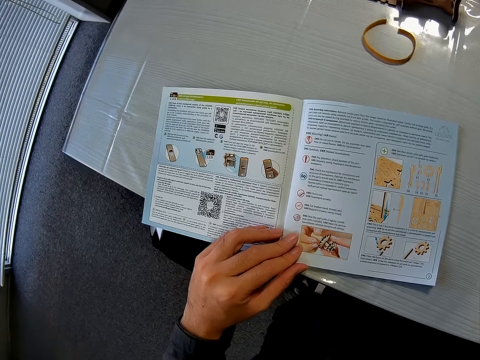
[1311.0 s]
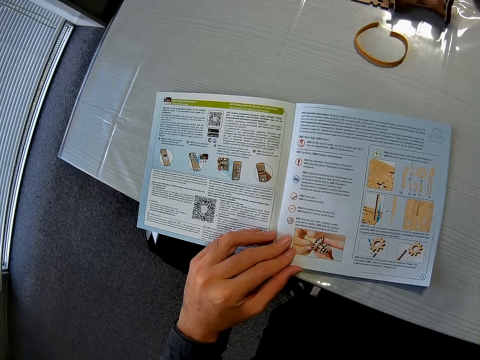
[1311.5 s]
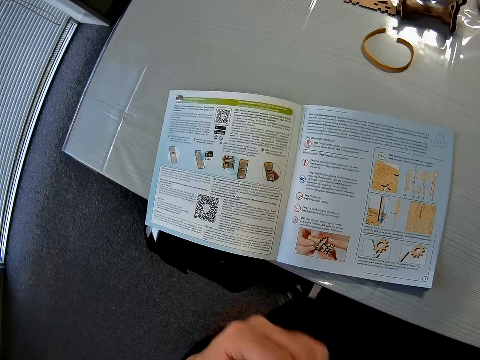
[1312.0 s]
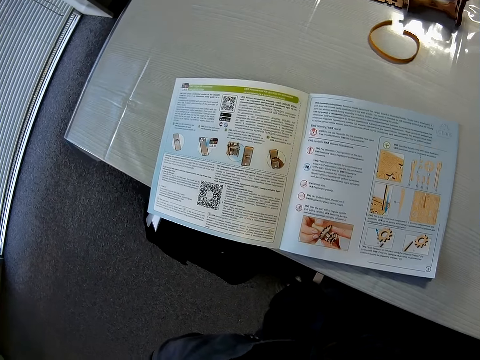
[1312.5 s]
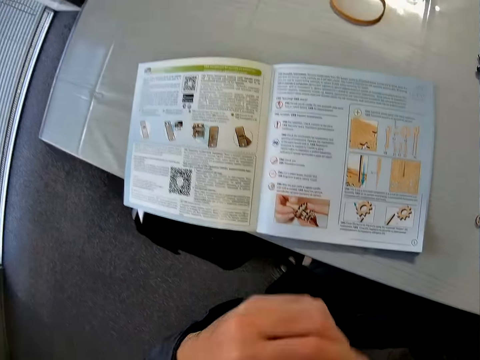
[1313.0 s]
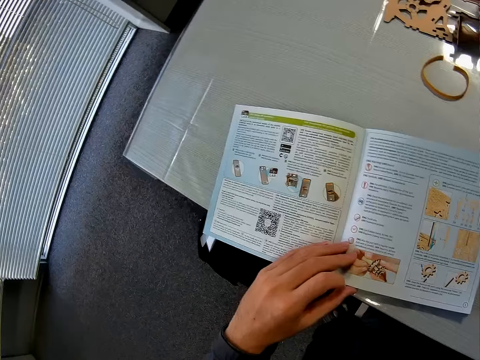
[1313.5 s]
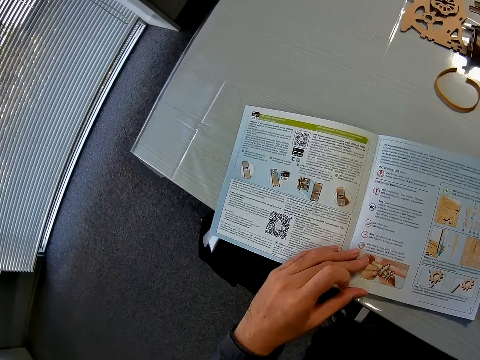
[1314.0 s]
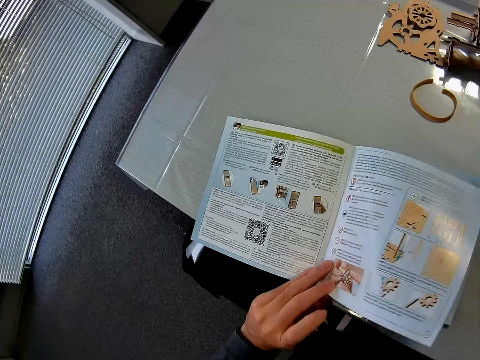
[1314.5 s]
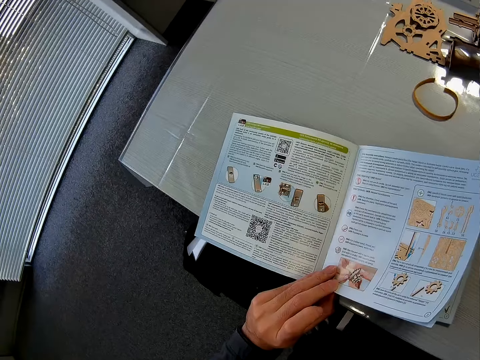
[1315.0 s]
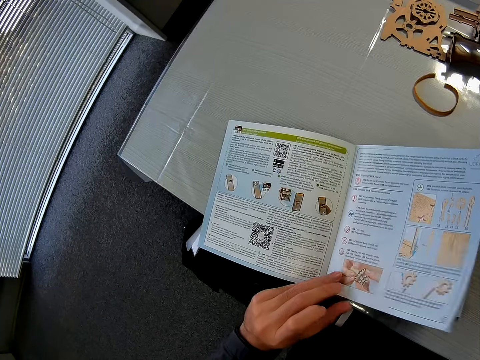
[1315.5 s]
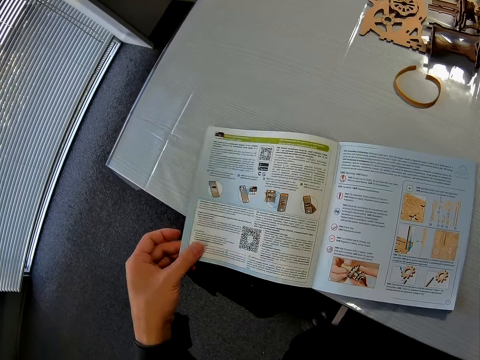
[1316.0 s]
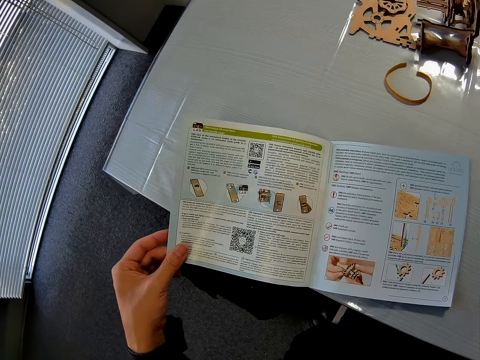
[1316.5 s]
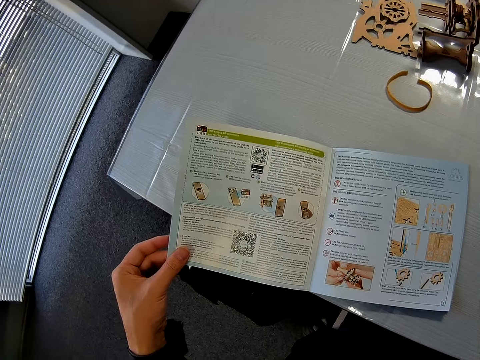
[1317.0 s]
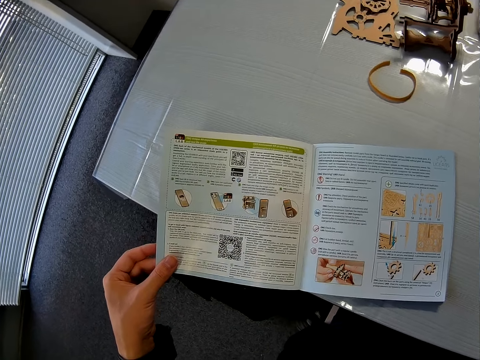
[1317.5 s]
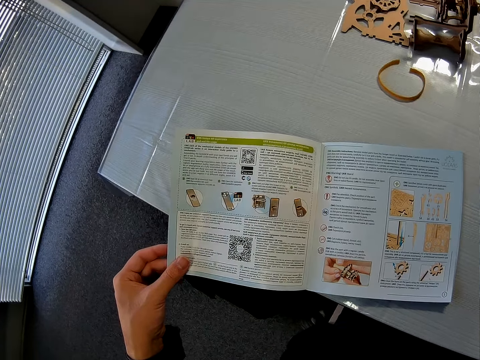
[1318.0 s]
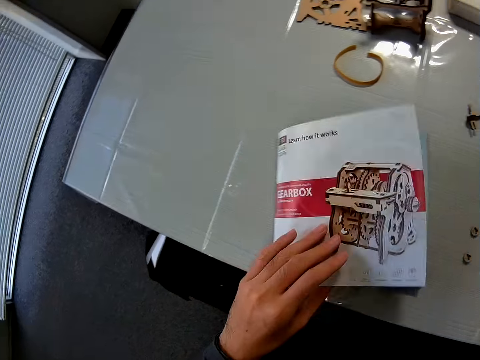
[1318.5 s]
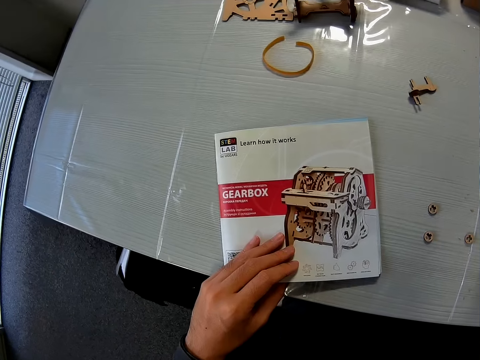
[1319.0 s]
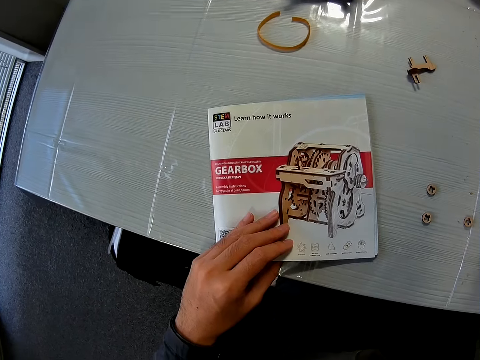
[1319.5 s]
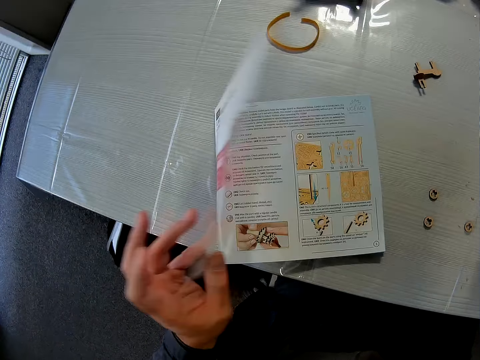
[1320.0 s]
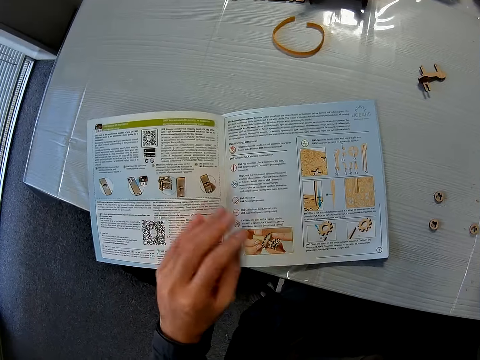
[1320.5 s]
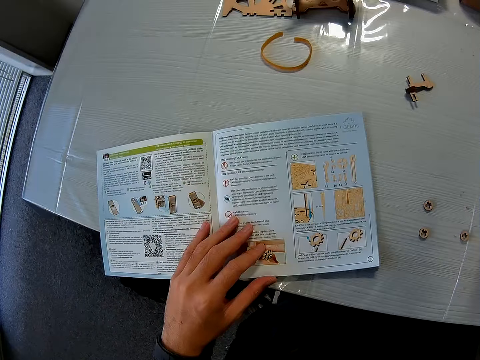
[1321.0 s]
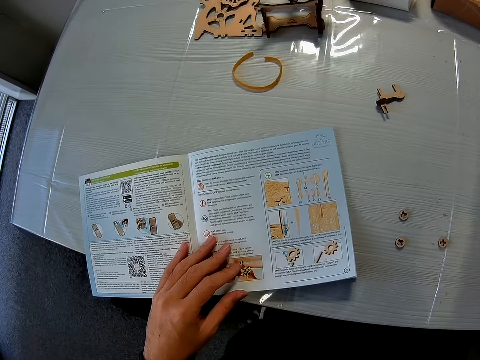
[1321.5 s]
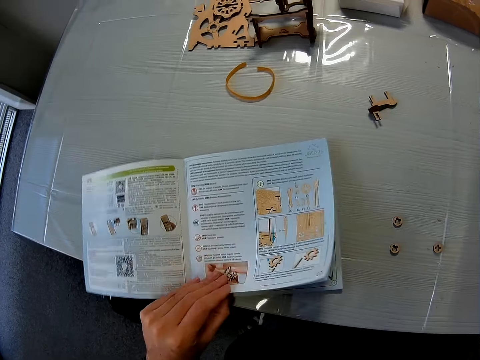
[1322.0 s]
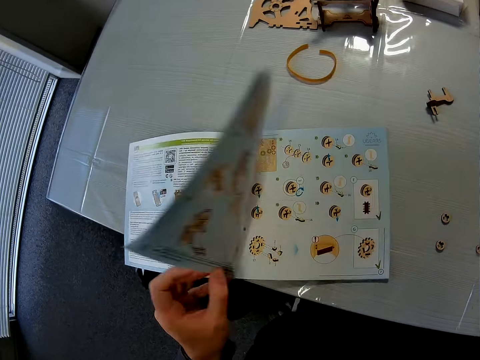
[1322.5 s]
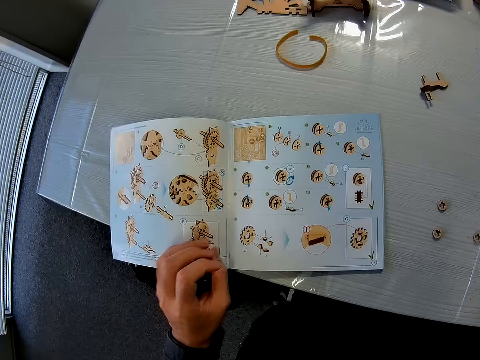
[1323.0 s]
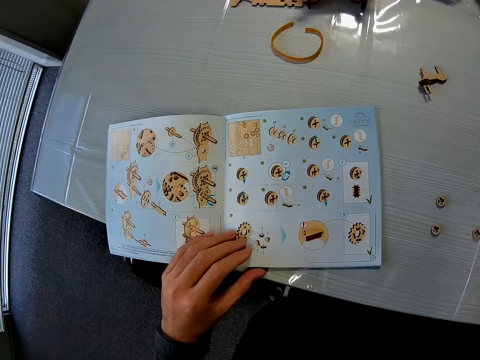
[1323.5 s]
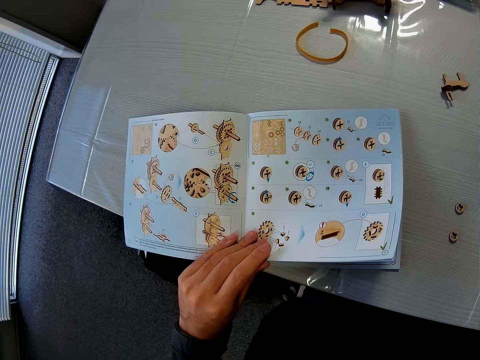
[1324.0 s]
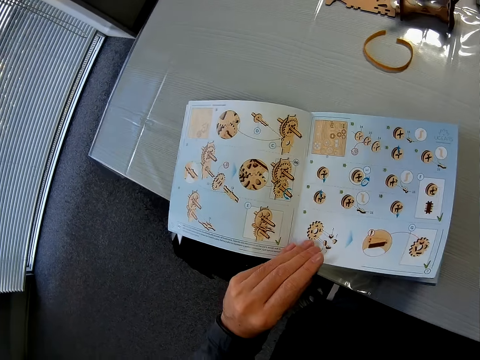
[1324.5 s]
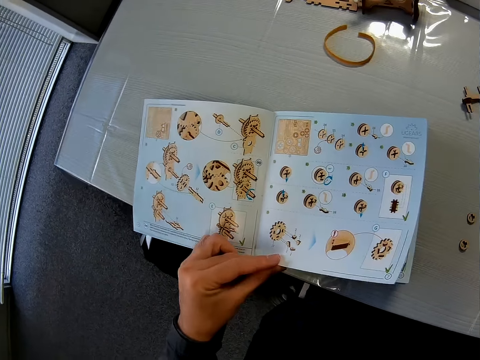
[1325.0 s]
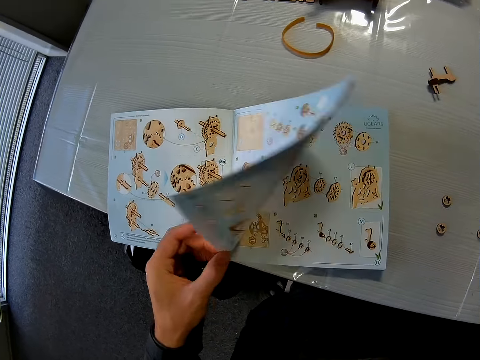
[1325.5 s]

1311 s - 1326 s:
The camera wearer closes the instruction manual. They close the manual. They open the pages of the instruction manual on the table.

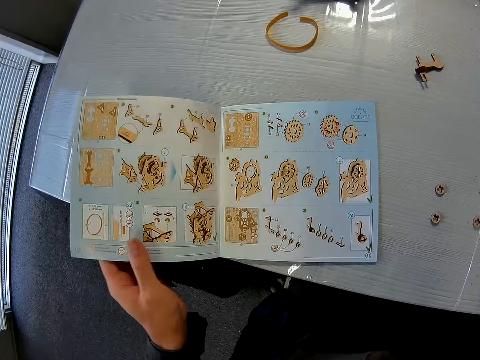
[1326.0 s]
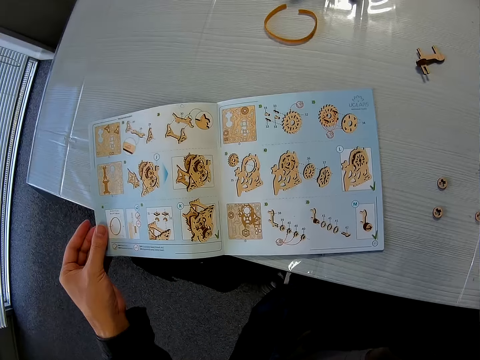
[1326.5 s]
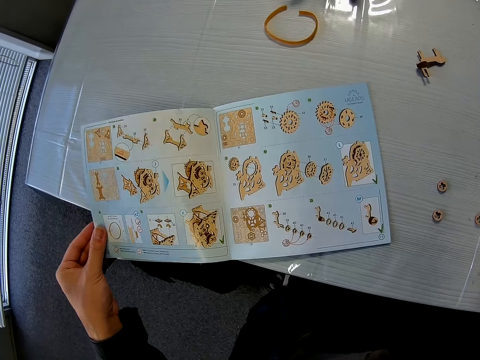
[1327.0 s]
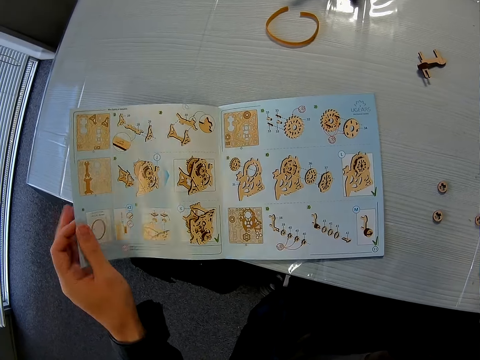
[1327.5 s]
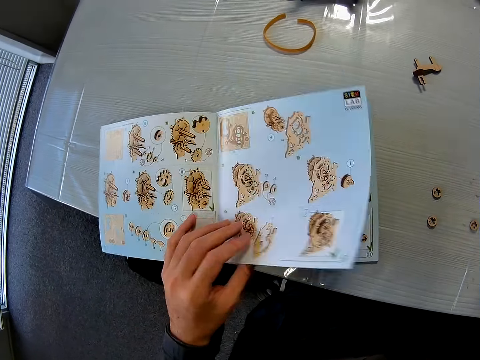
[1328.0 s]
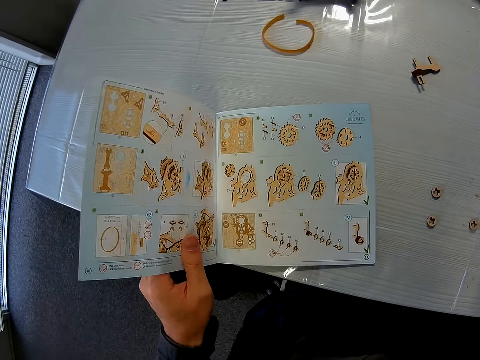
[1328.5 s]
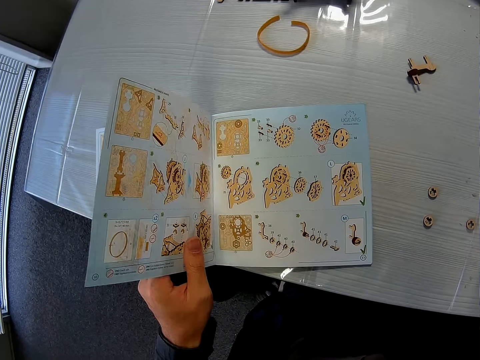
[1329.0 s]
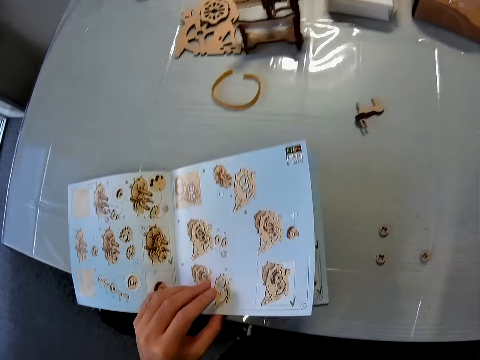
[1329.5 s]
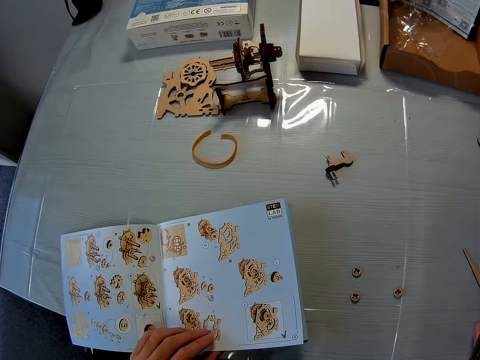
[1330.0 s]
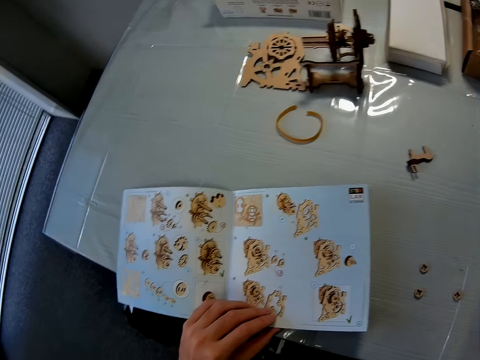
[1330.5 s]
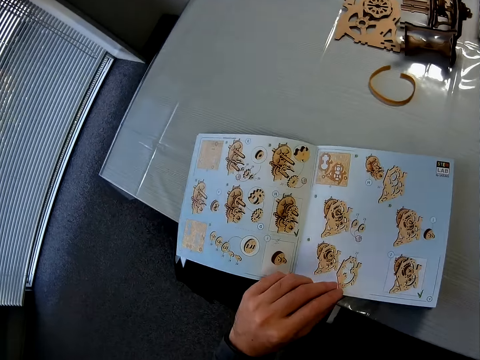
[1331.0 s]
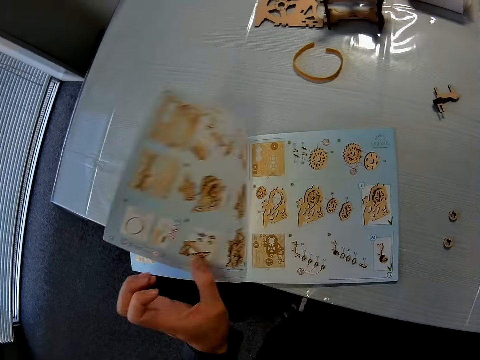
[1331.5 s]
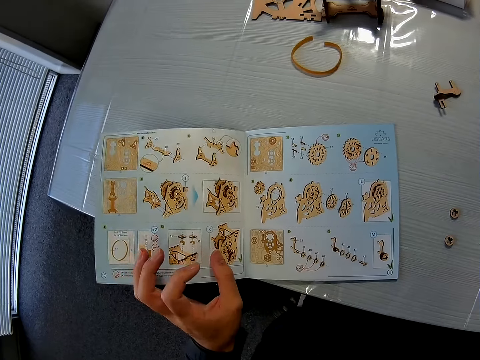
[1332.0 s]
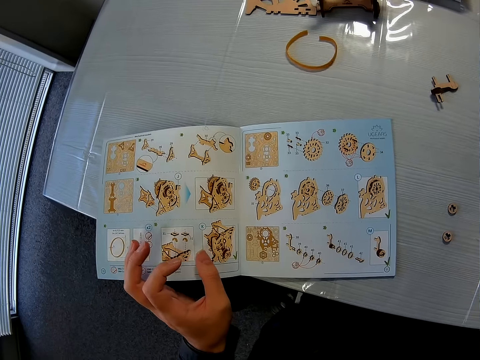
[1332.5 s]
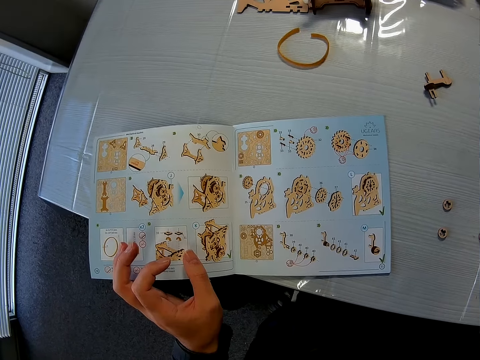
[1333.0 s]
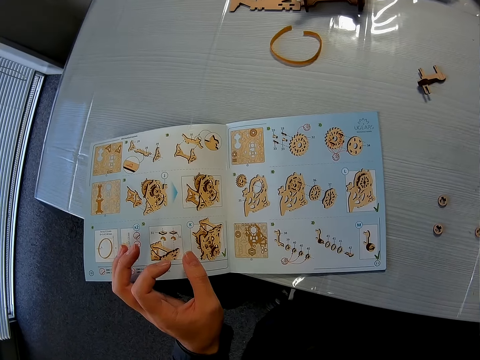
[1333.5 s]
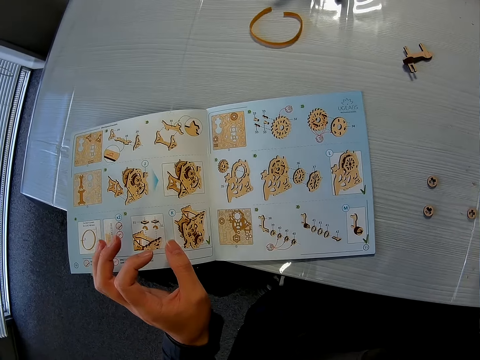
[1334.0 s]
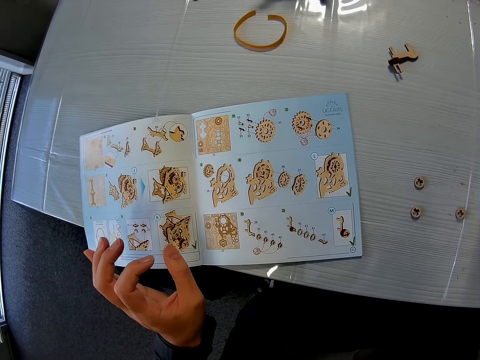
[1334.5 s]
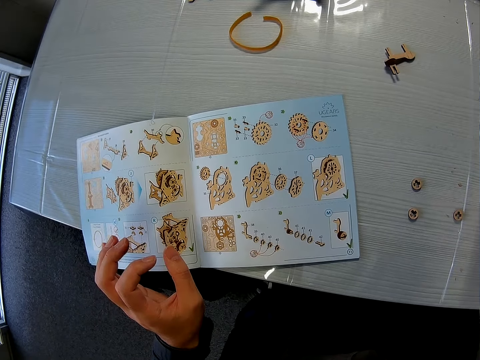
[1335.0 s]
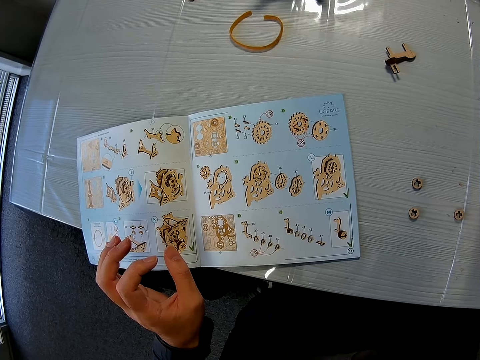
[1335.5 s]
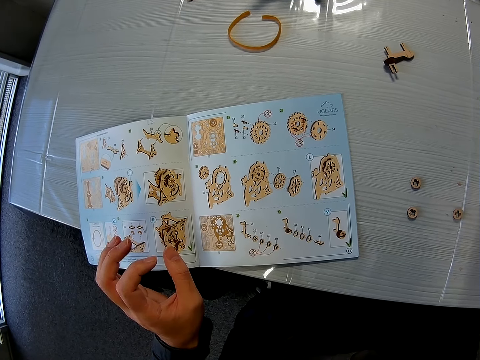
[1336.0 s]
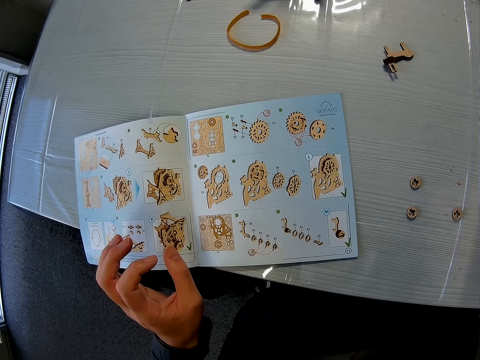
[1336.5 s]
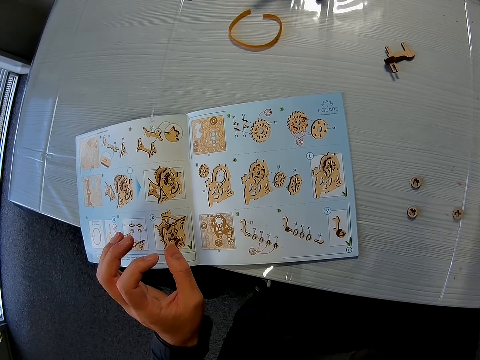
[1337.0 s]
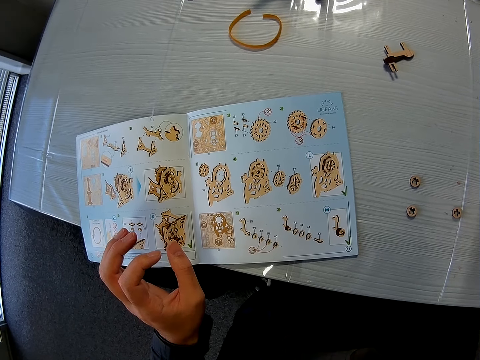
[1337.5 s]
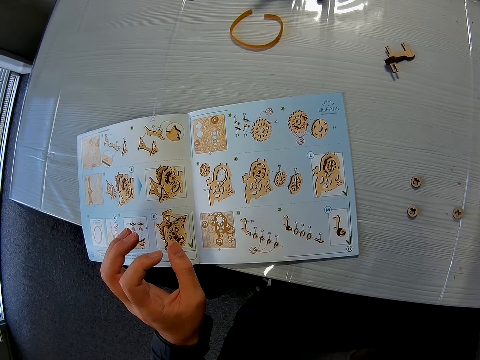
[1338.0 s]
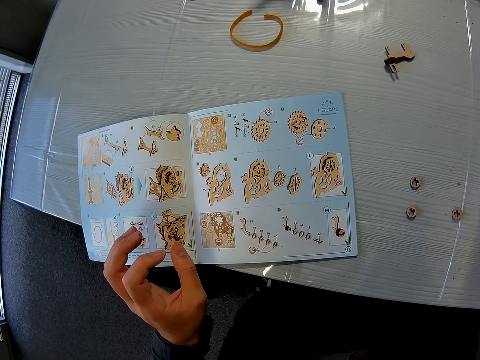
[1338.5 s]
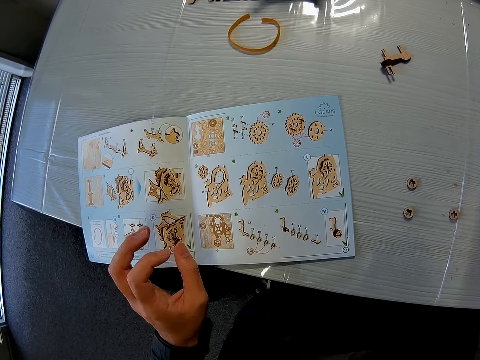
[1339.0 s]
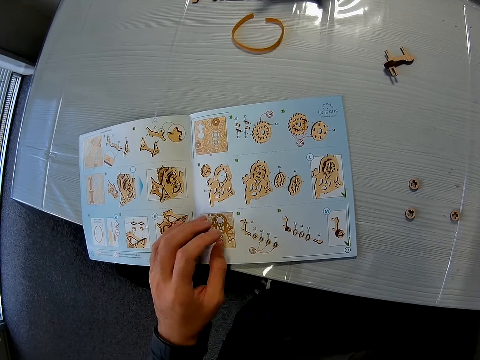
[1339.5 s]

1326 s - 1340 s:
The camera wearer stares at the manual.
